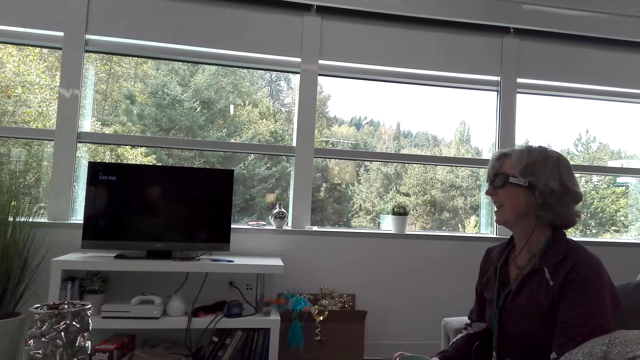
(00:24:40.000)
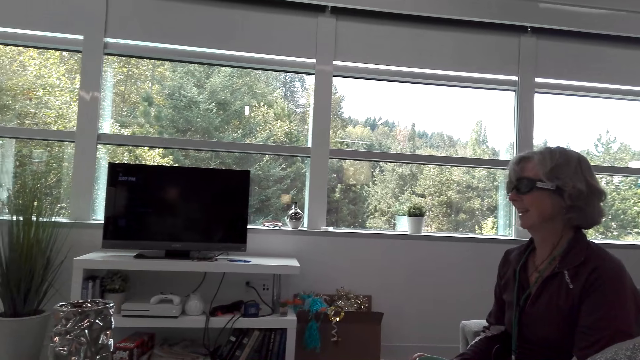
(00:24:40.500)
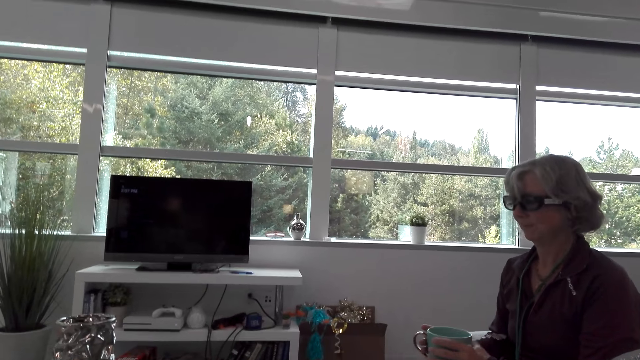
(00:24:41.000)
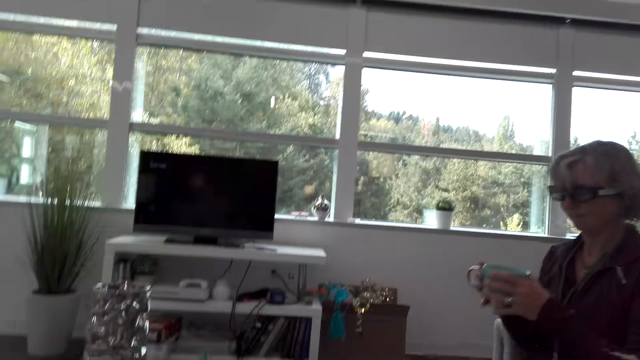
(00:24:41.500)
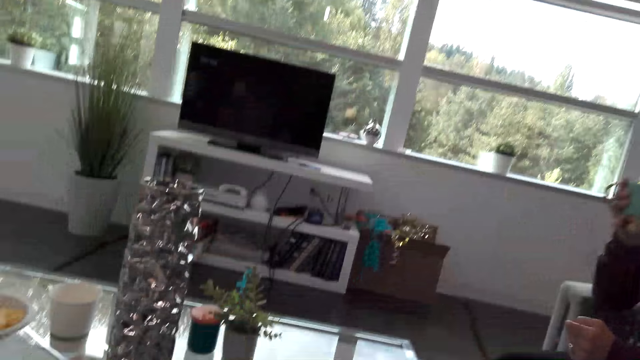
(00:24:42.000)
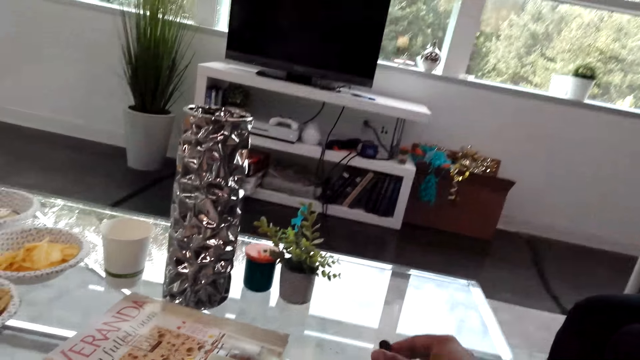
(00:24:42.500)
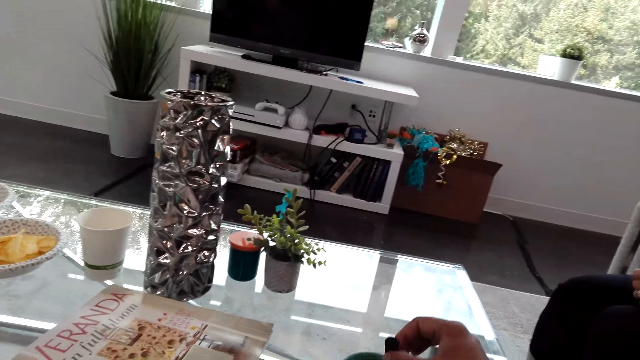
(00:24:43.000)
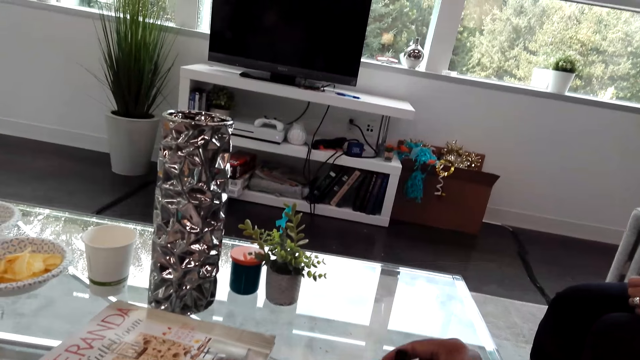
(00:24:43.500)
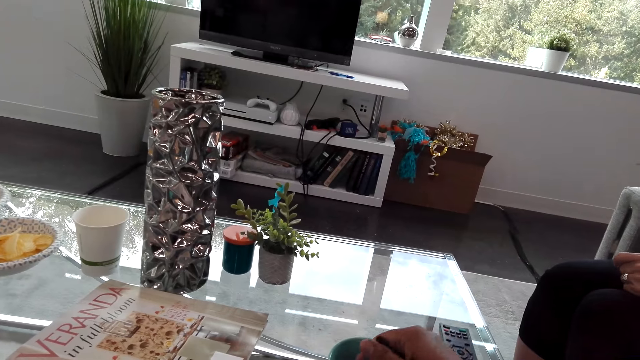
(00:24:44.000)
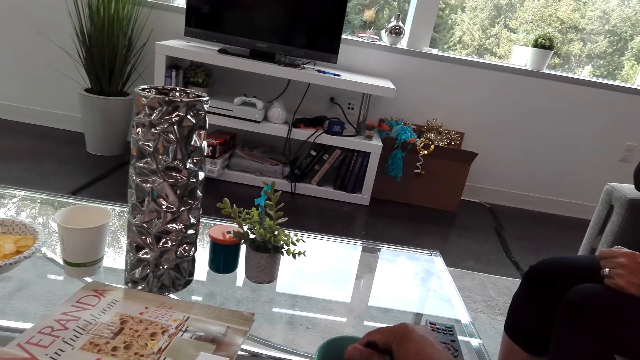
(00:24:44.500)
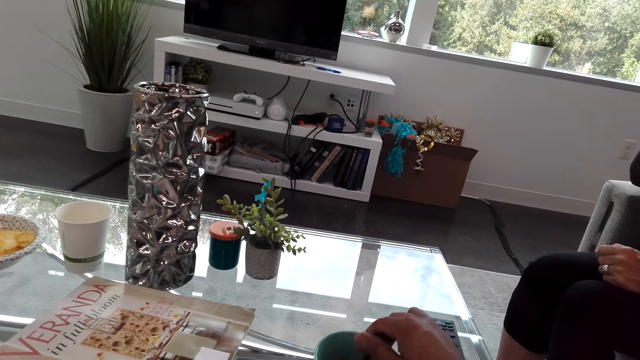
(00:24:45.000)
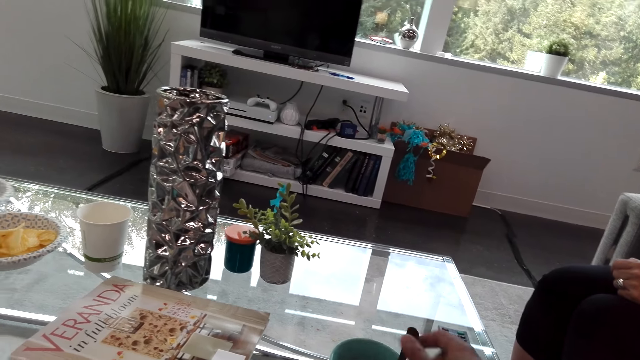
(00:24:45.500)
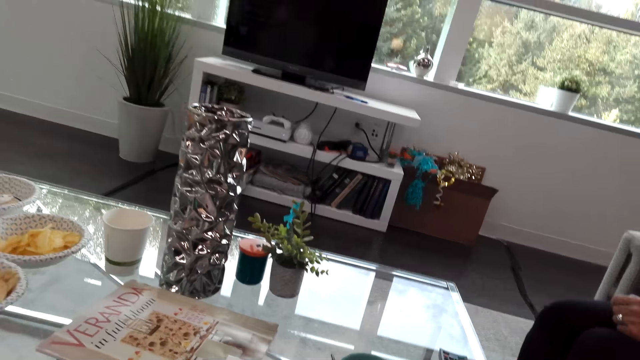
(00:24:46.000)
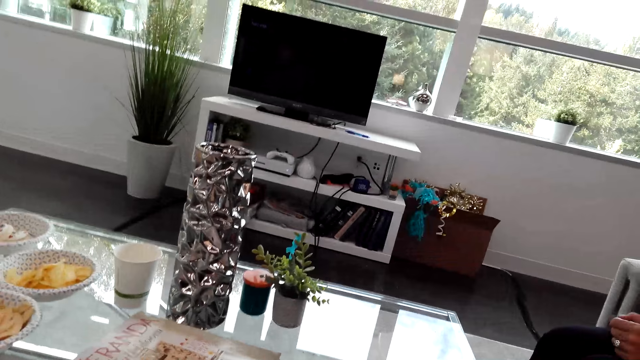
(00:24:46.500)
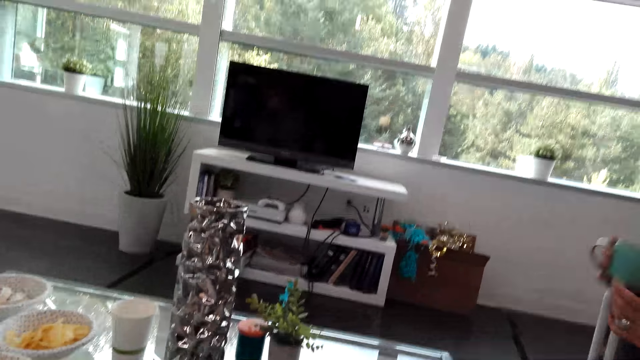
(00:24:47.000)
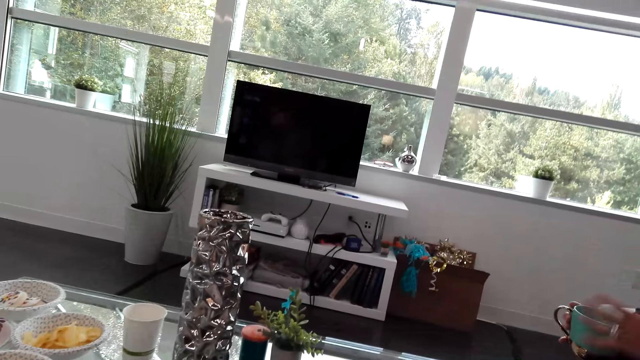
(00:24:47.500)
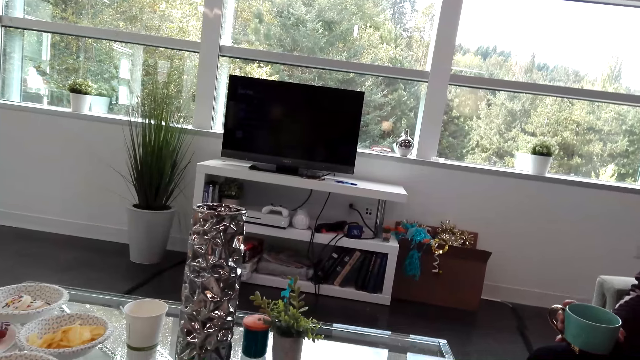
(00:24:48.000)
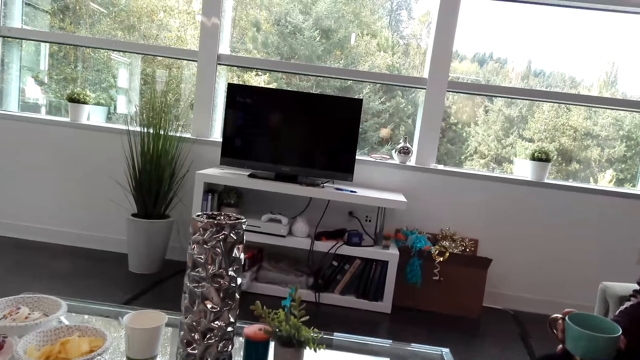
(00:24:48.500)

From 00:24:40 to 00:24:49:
The camera wearer holds a spoon. They stir the coffee. They stare at the television.

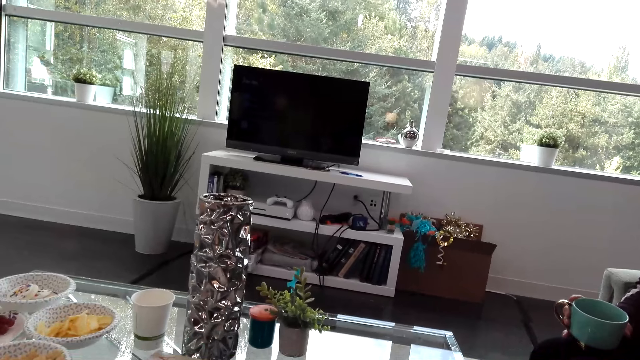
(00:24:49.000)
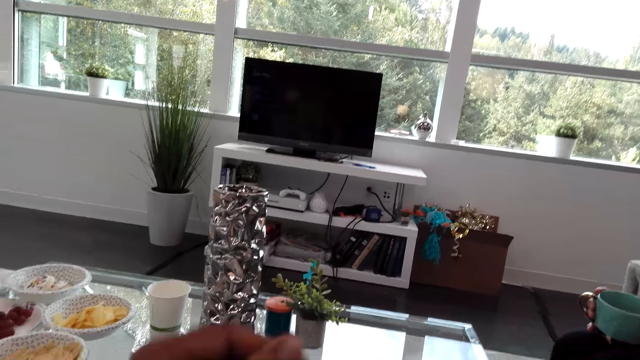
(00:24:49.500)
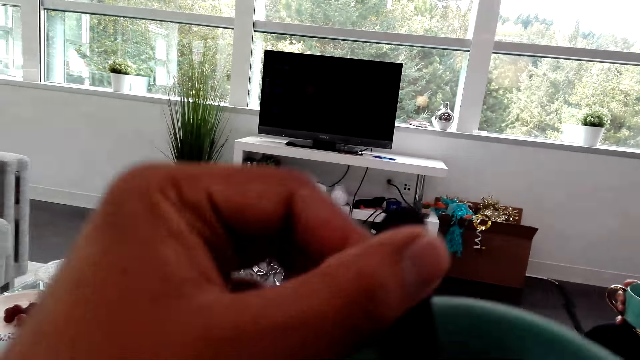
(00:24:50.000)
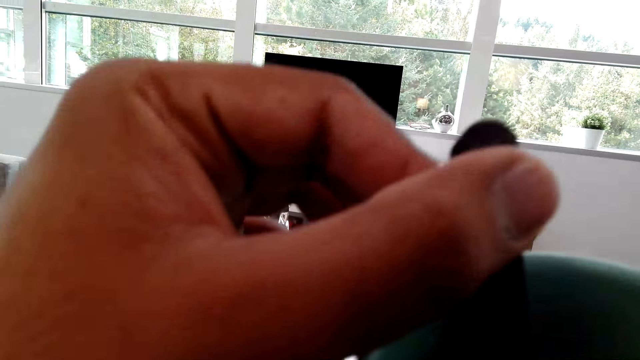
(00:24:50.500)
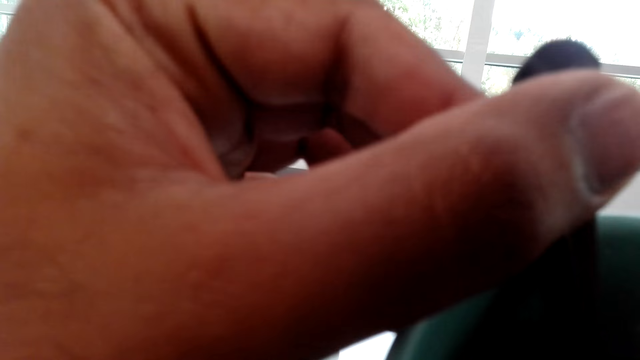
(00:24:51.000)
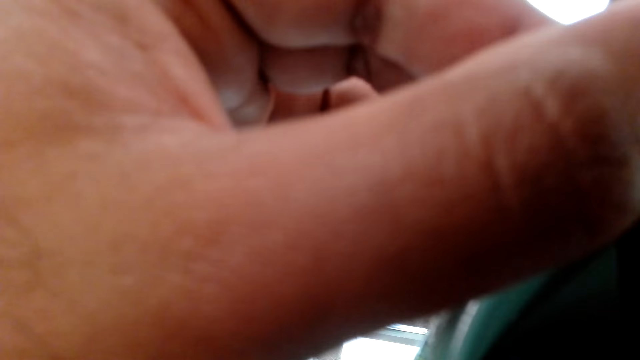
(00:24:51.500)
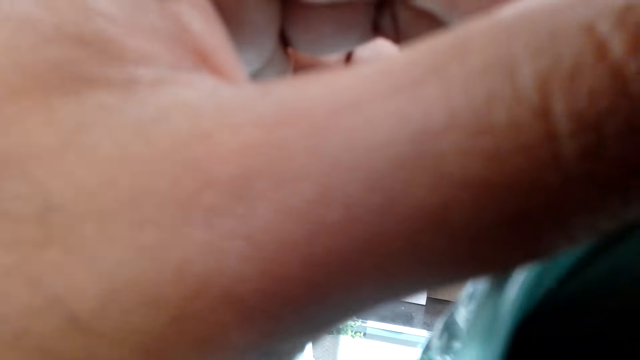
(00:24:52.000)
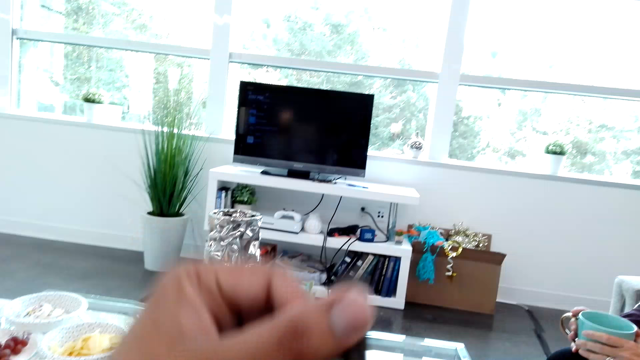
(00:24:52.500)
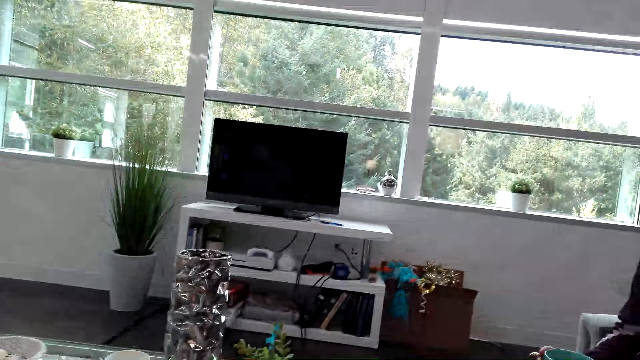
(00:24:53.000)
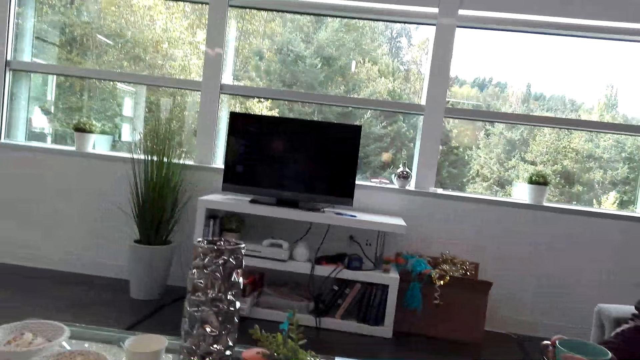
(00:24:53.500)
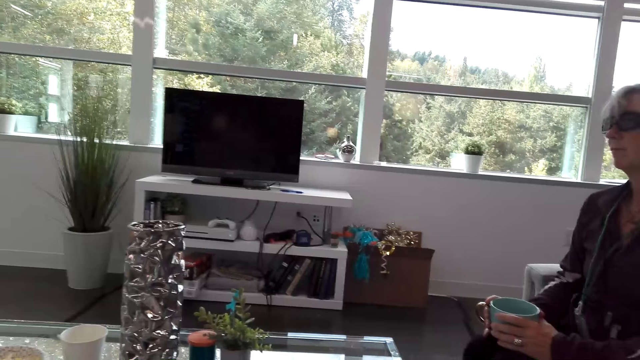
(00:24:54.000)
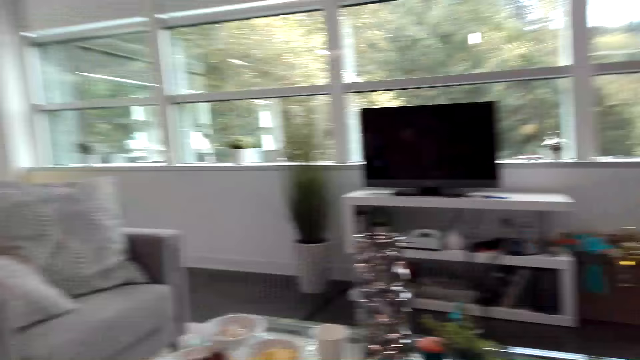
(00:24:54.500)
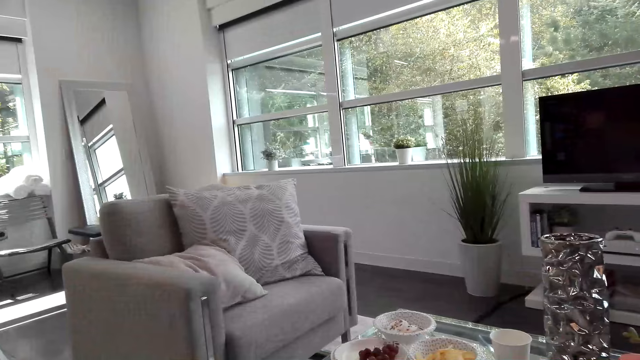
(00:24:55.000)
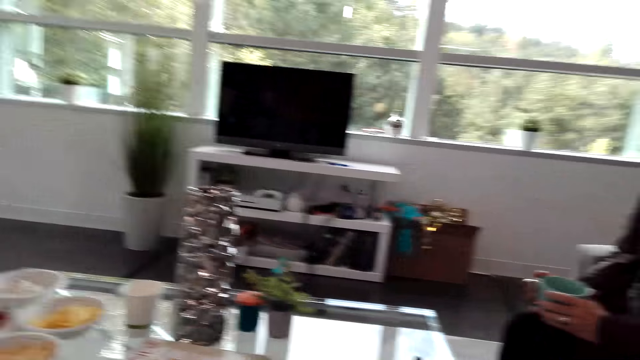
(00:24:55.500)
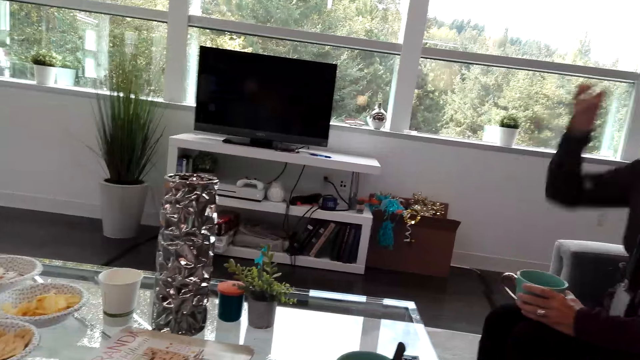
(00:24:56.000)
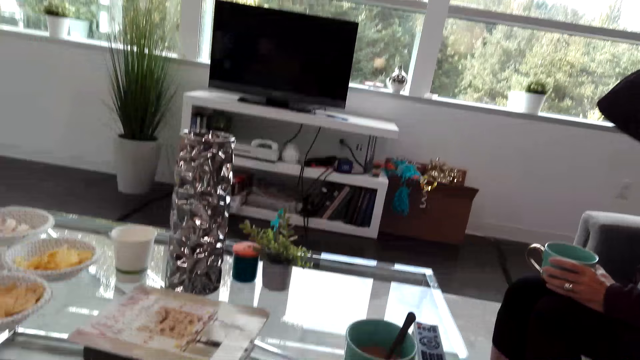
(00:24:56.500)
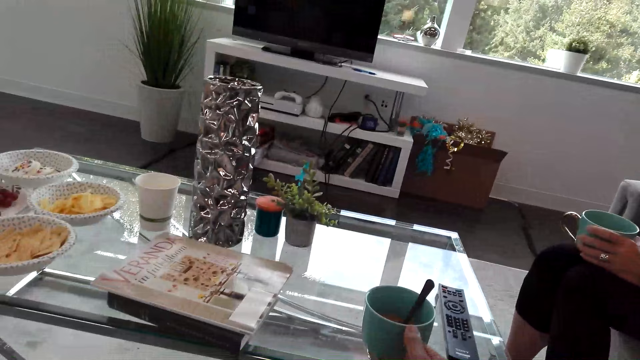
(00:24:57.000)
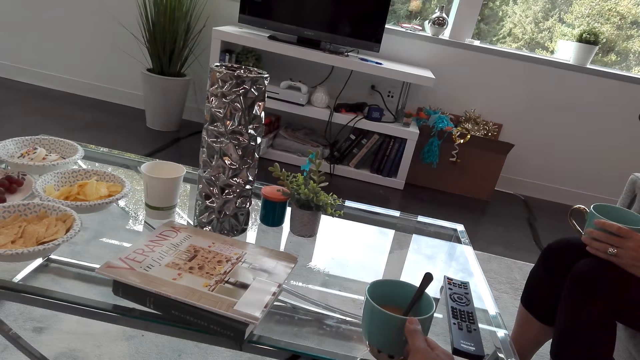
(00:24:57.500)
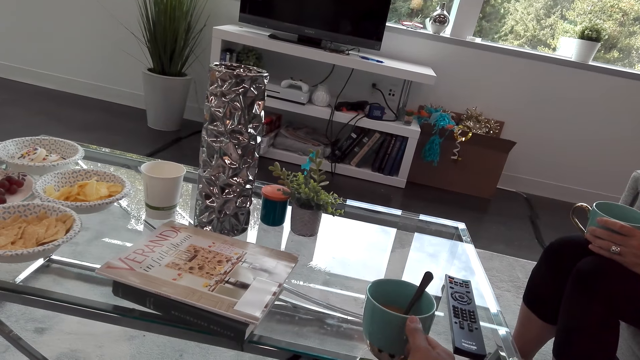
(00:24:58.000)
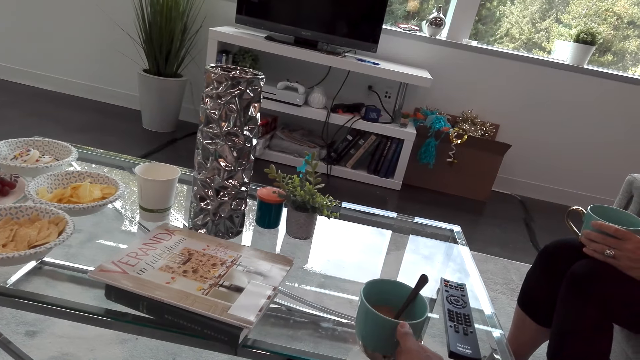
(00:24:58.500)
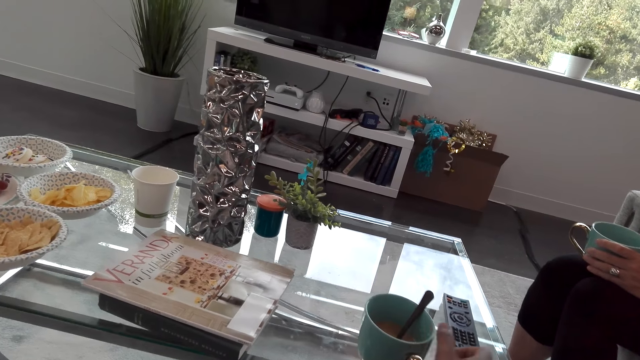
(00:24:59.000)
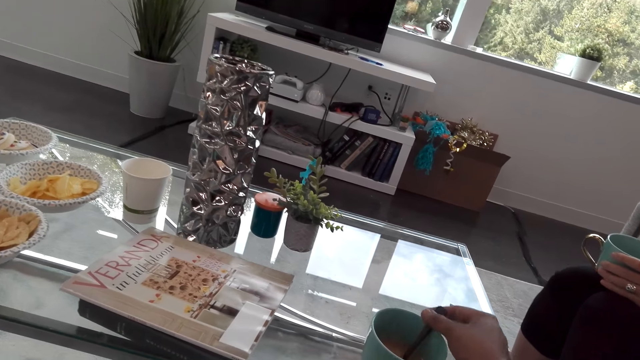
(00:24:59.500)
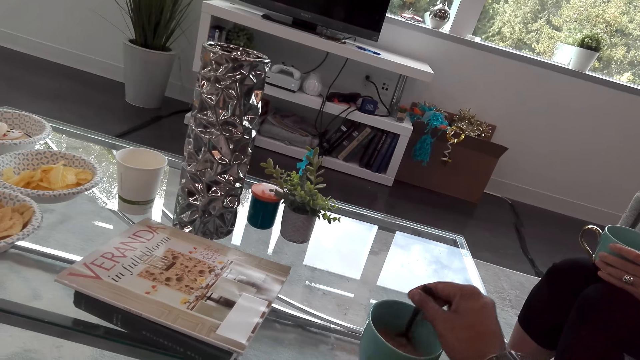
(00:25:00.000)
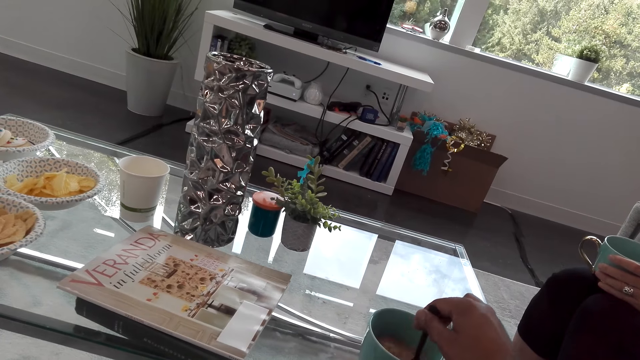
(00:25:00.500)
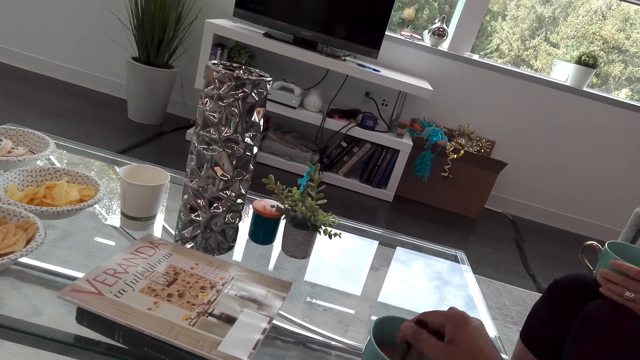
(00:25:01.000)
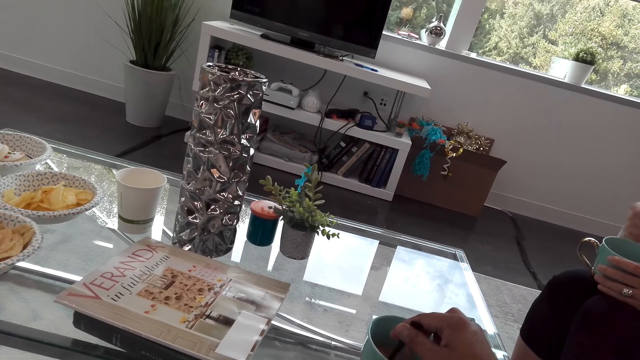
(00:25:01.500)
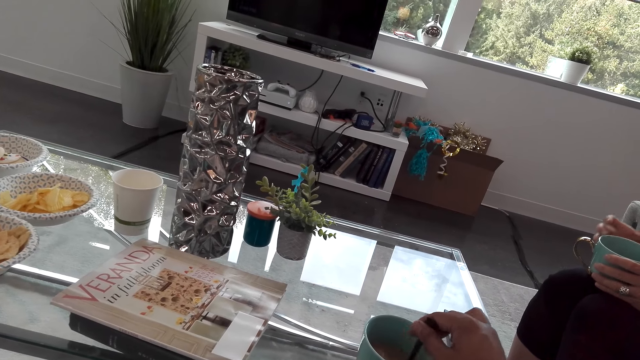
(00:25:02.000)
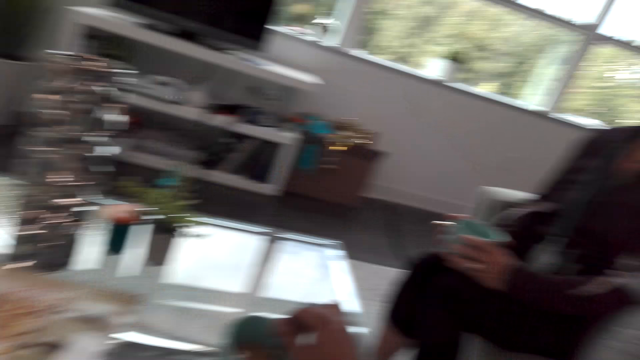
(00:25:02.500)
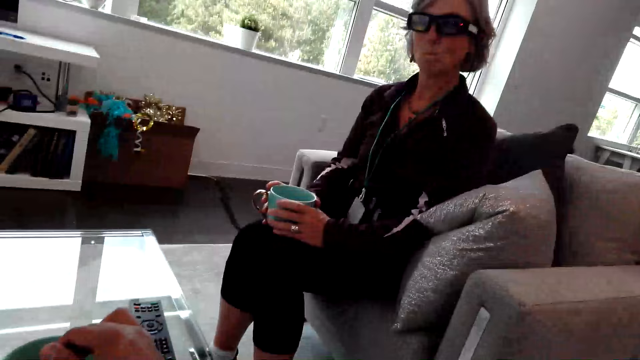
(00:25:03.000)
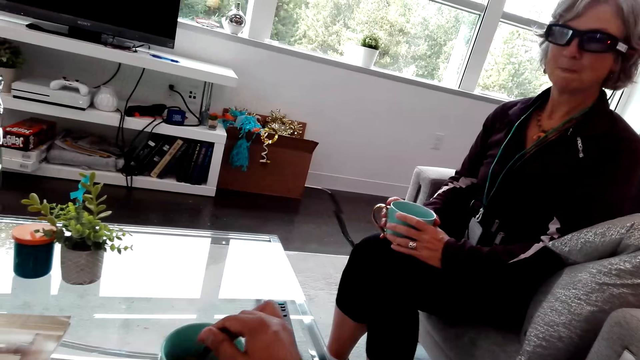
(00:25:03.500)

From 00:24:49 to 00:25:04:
The camera wearer drinks the coffee from the mug. They look around the apartment. They place the mug on the table. They hold a spoon. They stir the coffee in the mug.
